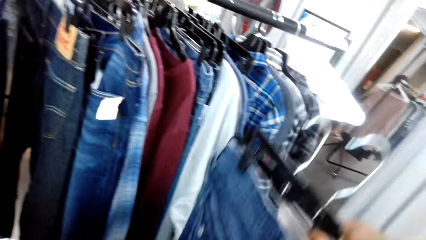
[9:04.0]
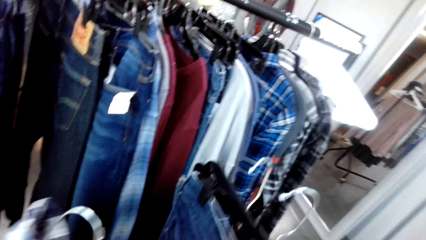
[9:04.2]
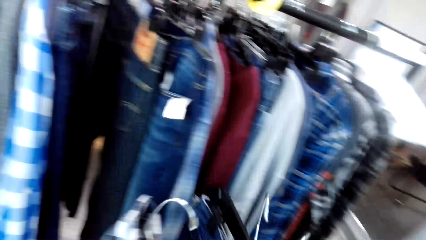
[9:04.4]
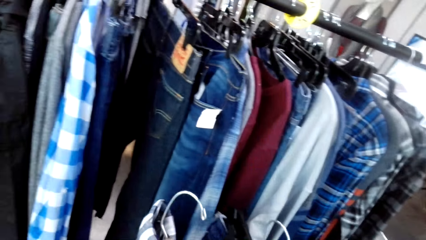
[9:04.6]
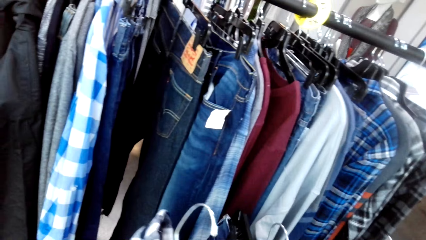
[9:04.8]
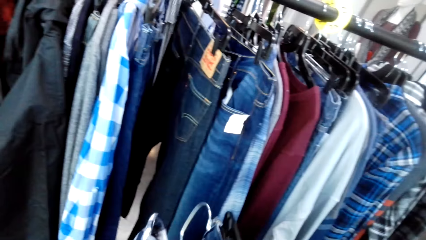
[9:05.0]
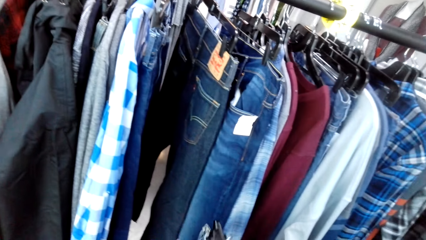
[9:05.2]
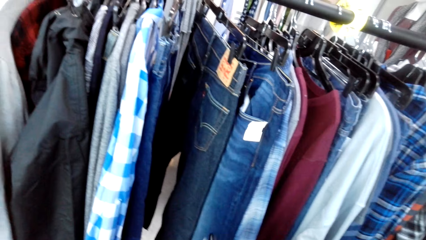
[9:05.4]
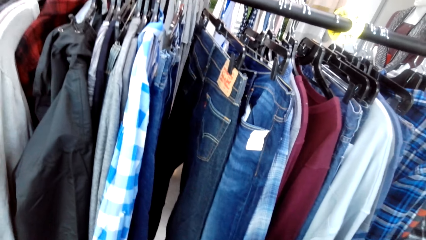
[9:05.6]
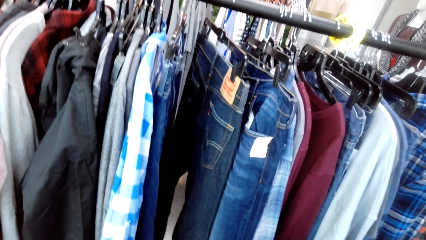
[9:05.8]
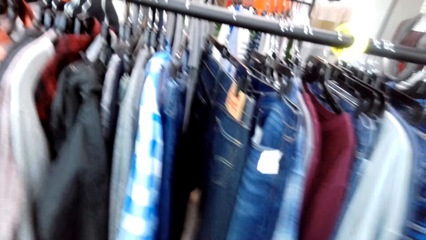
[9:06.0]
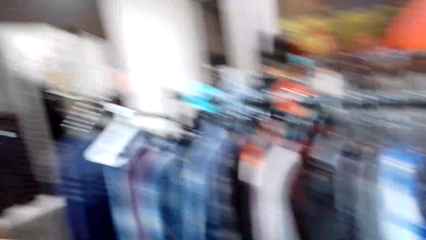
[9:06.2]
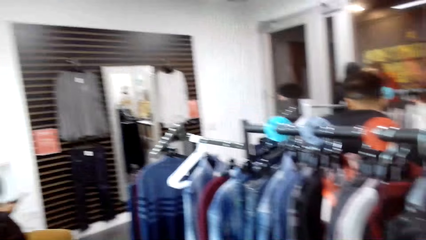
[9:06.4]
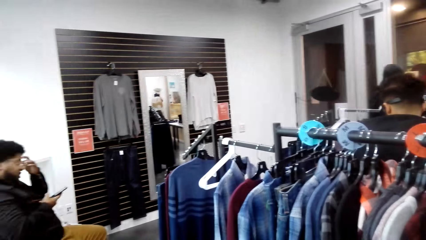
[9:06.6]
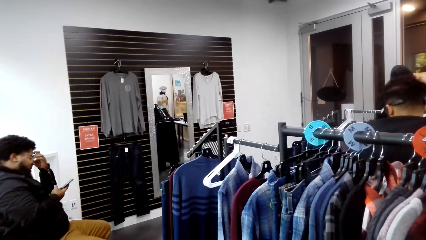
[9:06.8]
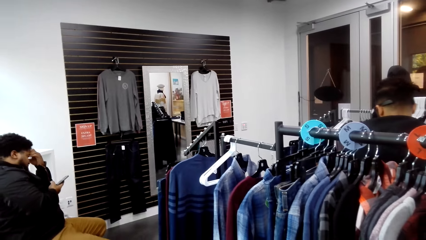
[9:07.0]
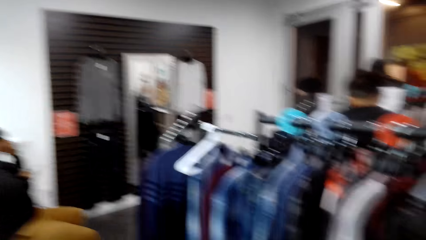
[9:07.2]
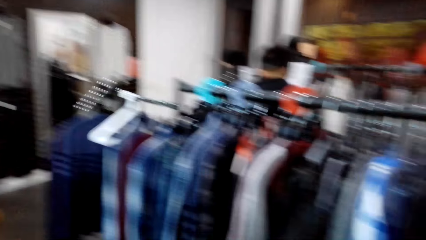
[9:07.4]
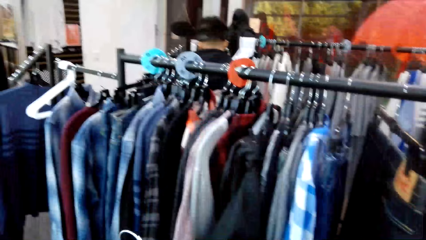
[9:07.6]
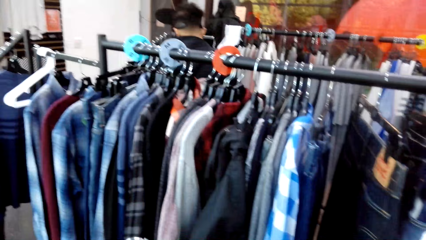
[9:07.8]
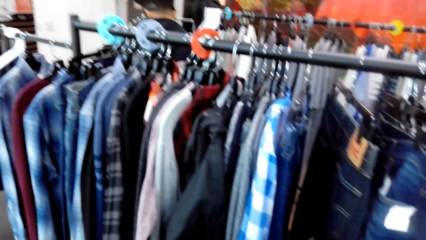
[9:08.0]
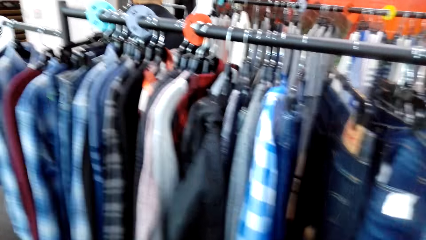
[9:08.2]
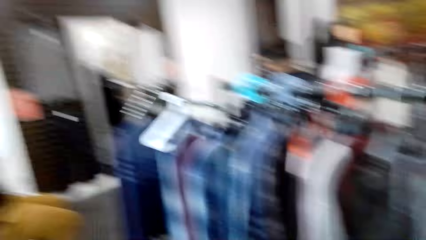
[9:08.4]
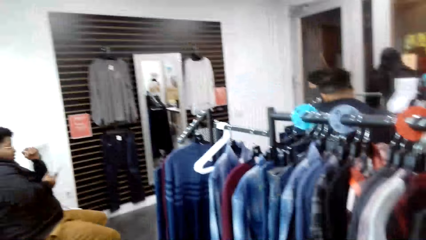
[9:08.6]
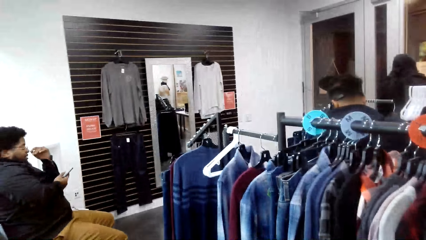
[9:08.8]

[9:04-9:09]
The camera wearer looks at the clothes. They converse with the man. They look around.

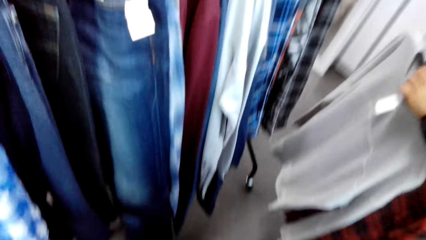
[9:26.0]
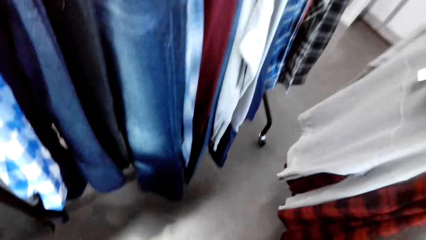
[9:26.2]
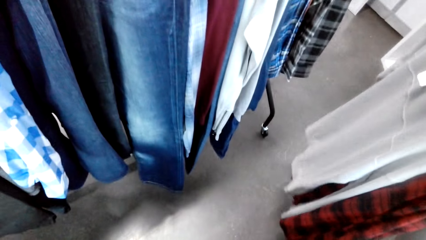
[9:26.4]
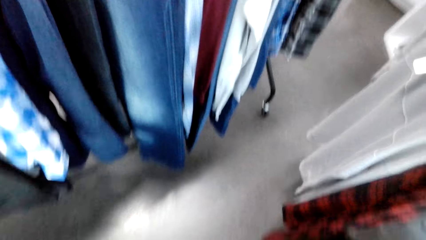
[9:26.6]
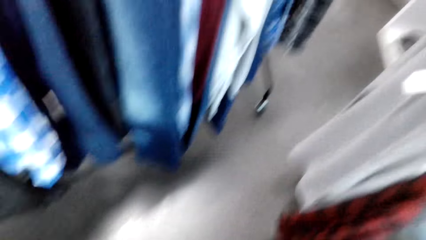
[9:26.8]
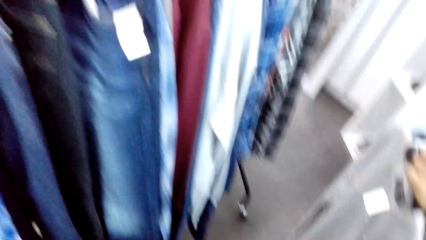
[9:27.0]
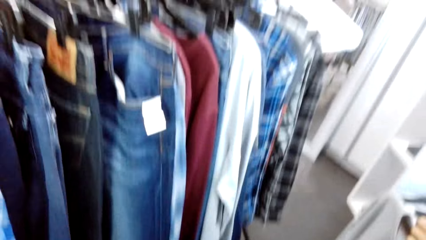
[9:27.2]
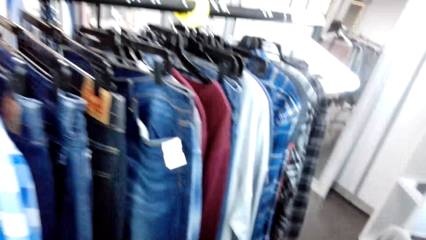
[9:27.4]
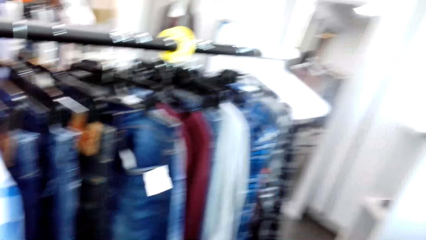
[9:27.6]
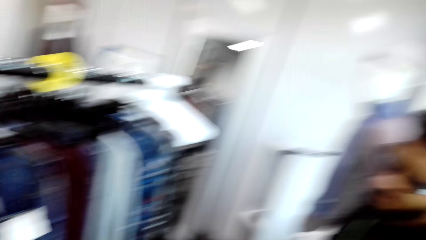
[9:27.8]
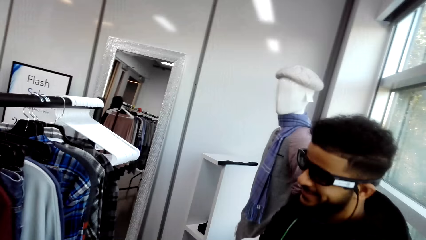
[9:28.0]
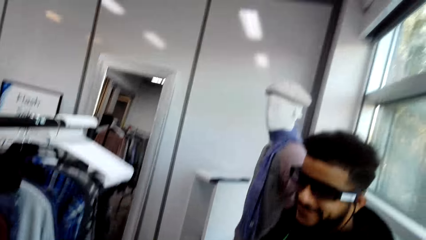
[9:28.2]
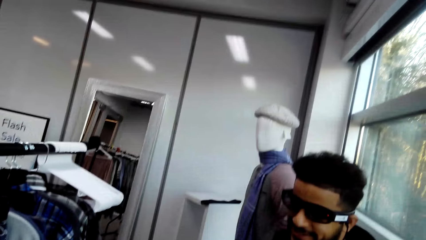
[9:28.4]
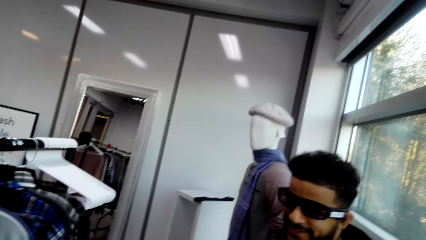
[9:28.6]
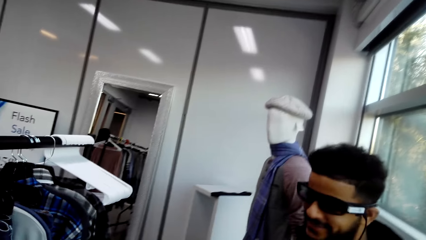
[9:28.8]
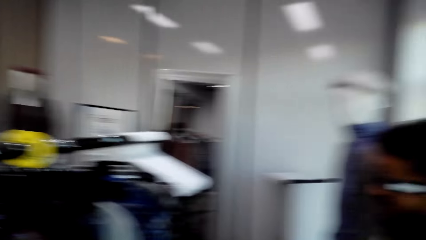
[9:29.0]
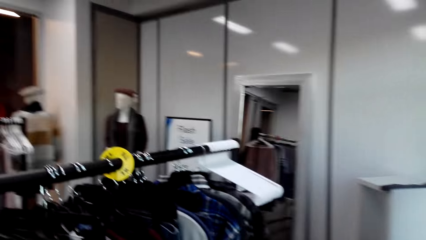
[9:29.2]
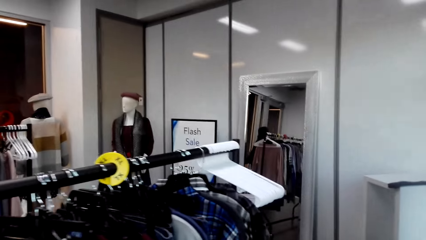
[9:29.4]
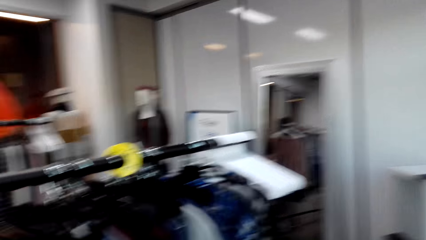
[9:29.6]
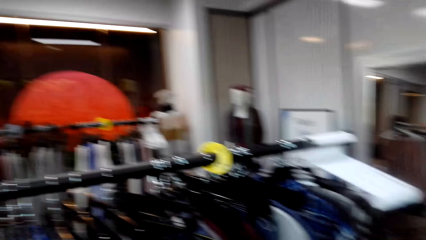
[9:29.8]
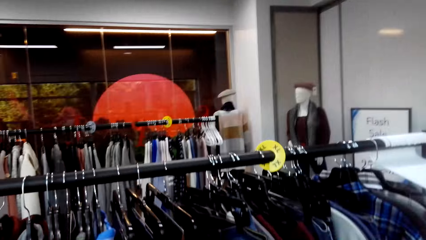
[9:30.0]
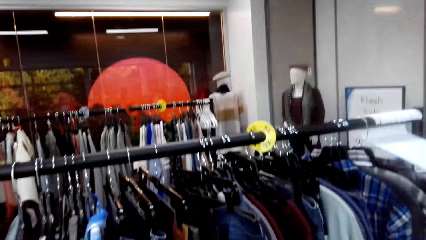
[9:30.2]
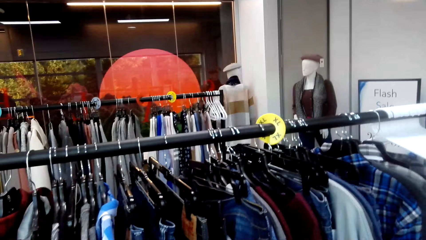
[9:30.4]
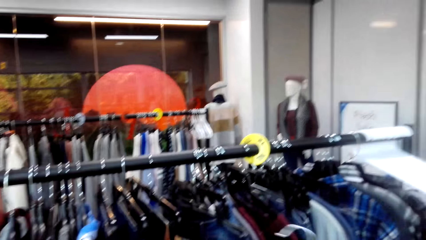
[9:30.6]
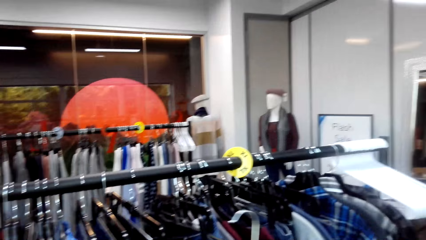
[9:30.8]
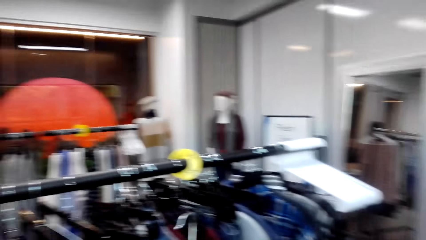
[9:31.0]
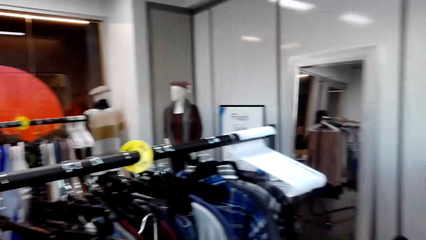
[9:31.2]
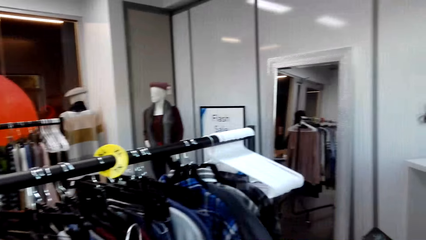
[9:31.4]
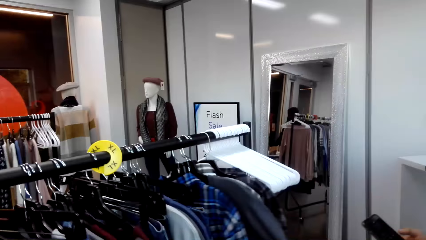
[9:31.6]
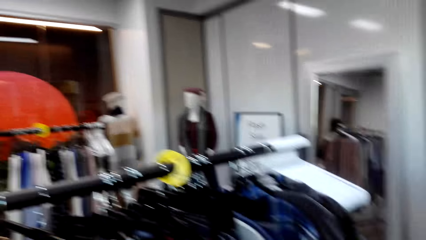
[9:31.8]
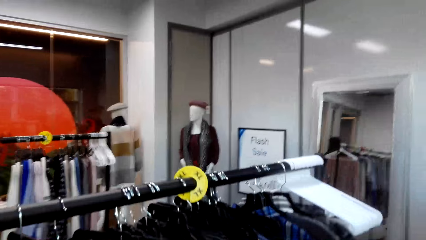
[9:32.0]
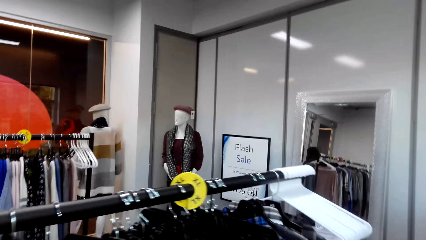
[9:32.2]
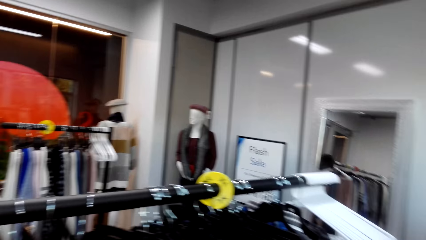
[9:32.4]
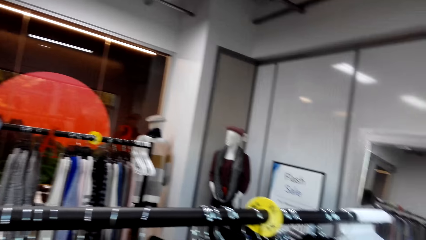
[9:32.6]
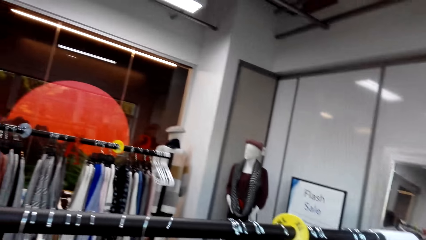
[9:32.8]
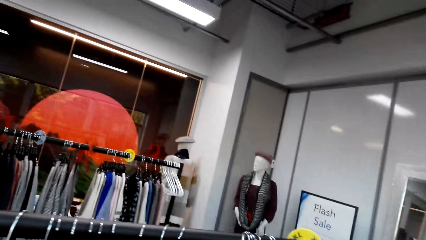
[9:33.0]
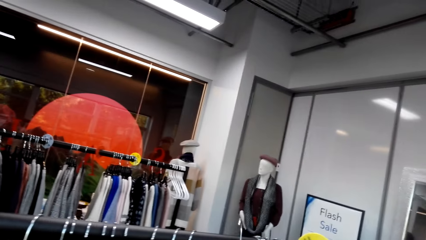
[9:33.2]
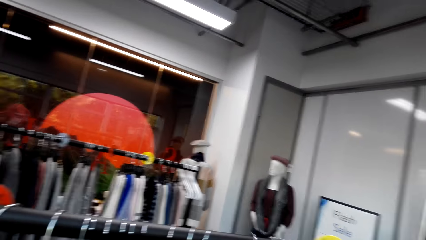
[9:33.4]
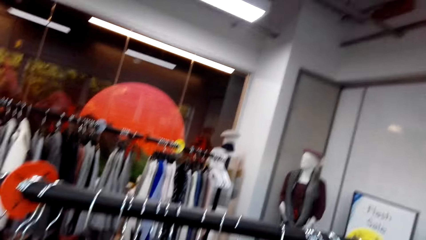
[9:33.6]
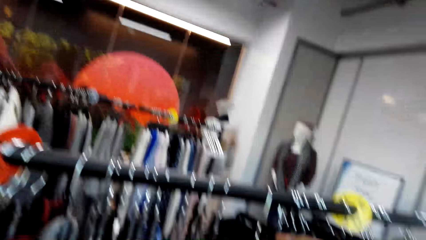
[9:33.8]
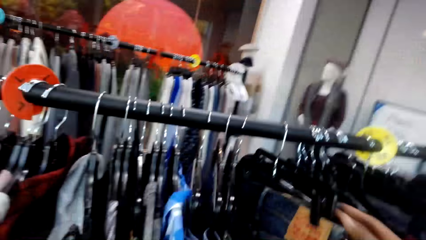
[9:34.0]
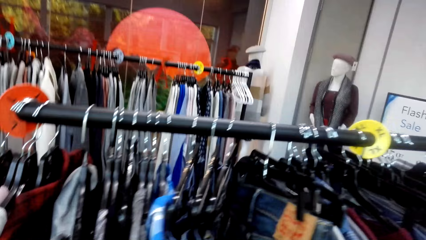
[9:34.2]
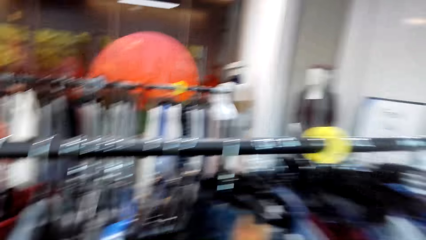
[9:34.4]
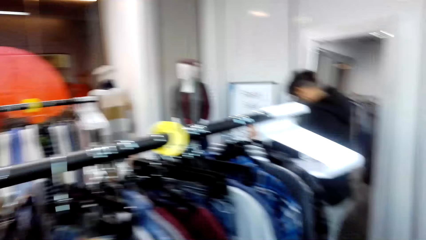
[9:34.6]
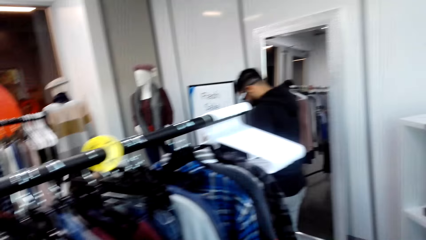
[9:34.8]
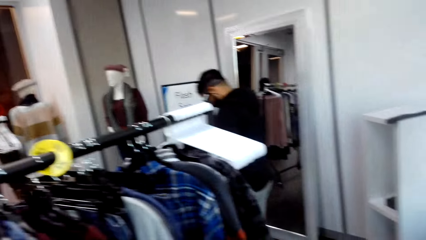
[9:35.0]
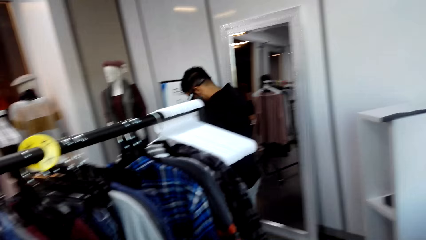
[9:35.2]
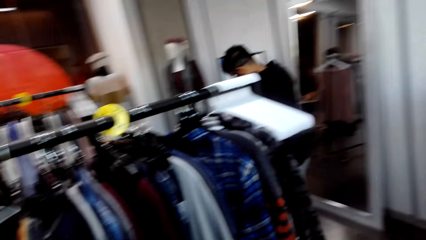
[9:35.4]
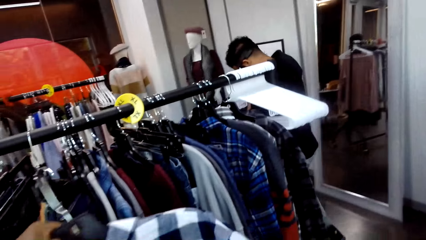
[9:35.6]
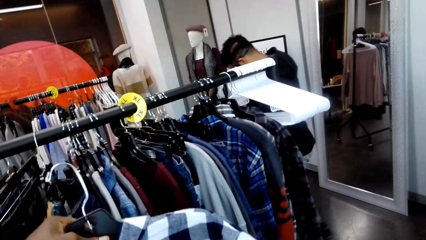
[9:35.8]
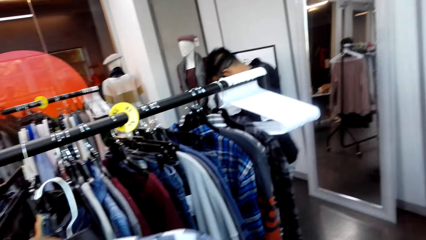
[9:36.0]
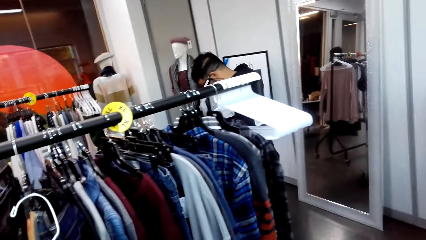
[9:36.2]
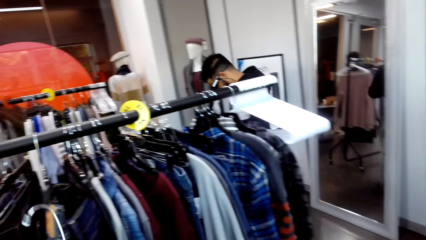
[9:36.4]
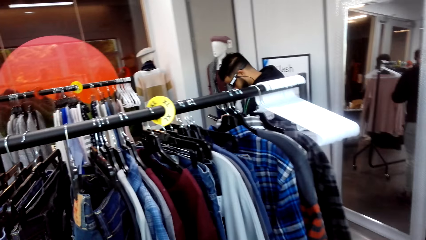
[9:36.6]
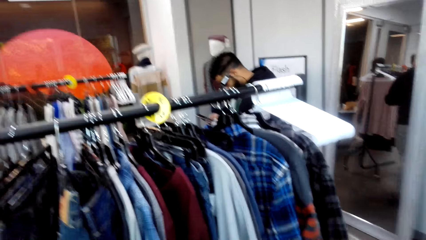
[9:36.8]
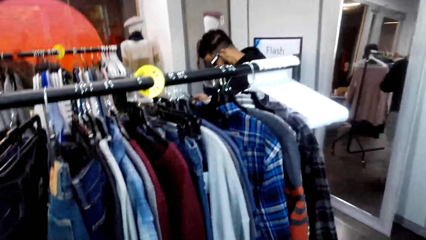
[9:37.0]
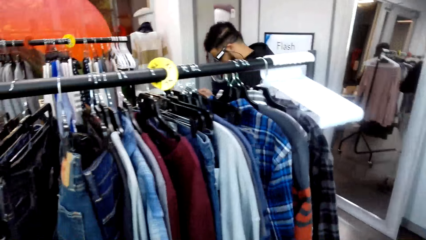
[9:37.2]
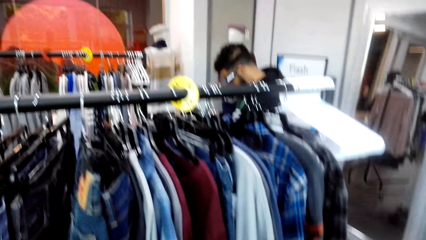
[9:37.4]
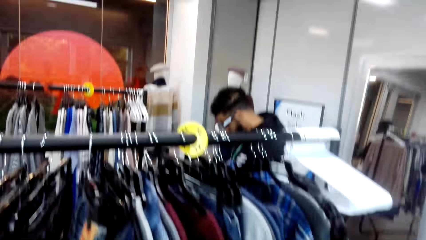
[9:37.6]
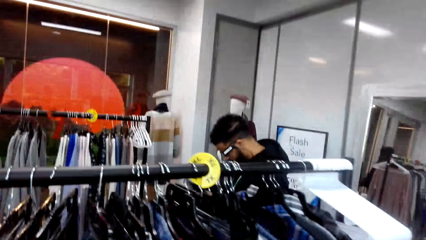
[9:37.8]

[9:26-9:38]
The camera wearer holds clothes. They converse with another man. They hang a cloth on the stand. The other man walks around the shop. The camera wearer holds a cloth.
